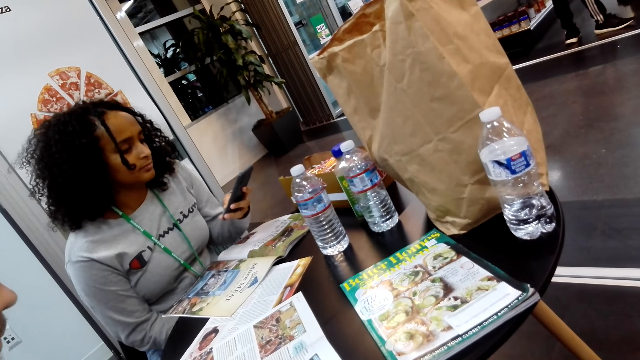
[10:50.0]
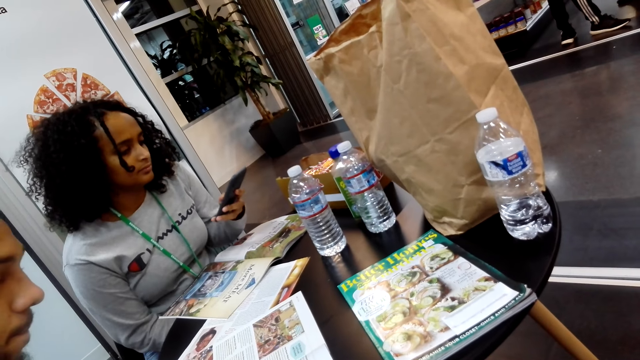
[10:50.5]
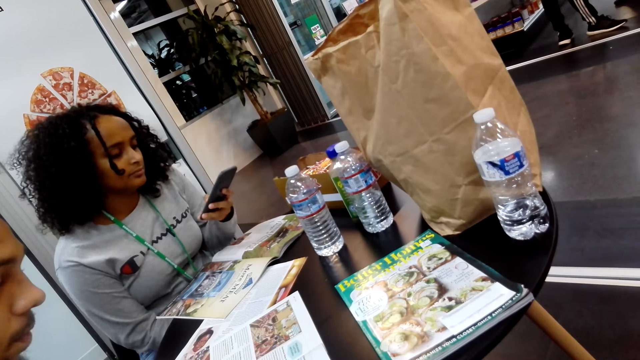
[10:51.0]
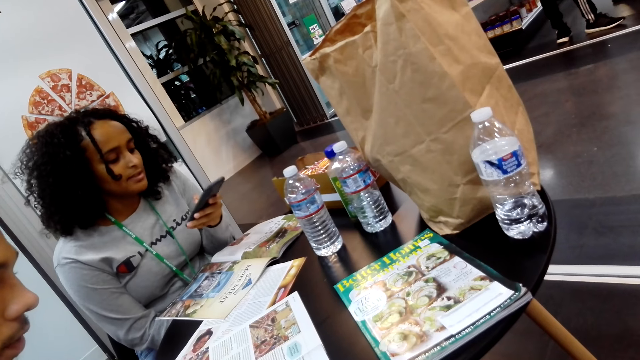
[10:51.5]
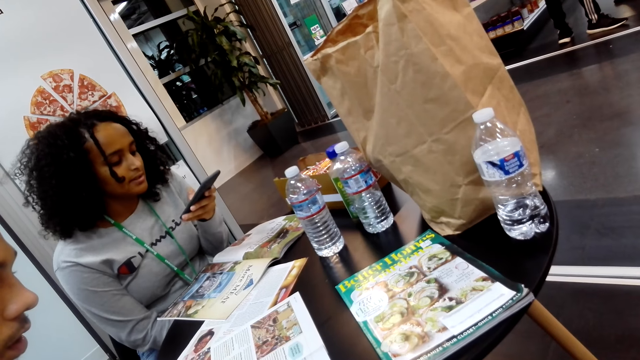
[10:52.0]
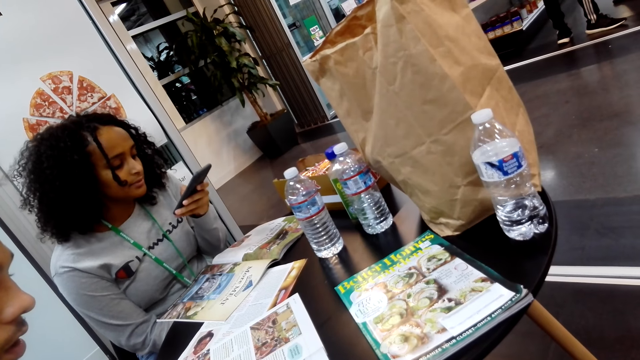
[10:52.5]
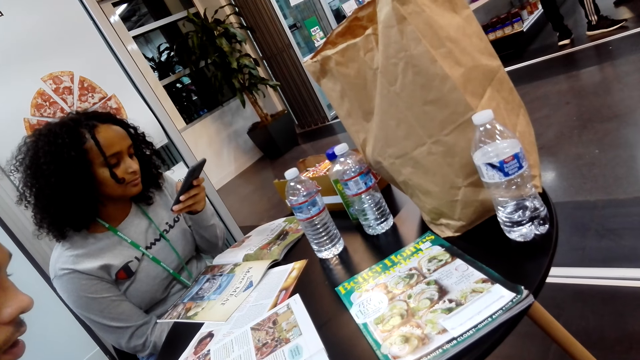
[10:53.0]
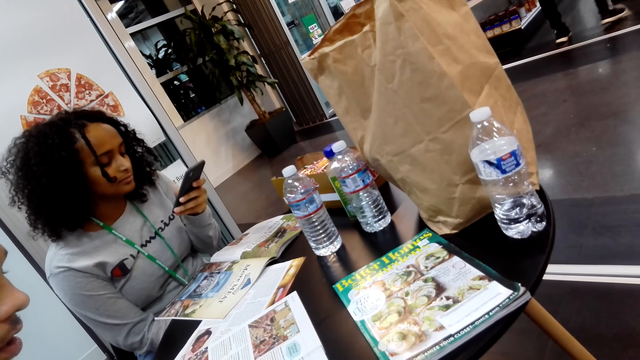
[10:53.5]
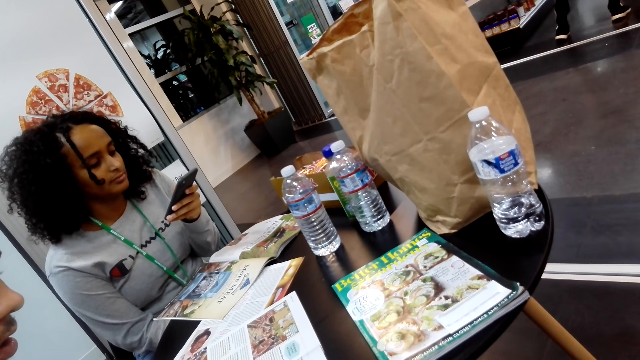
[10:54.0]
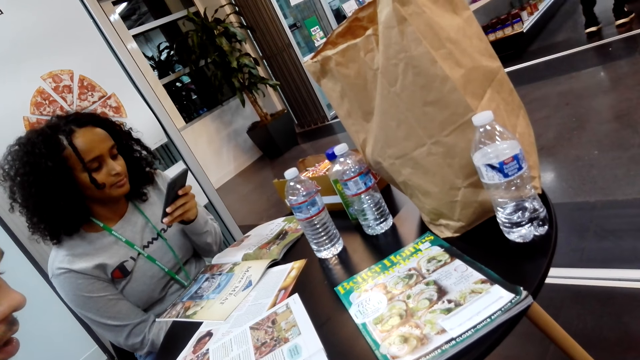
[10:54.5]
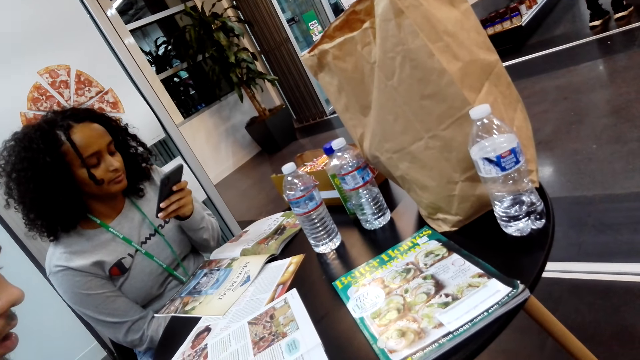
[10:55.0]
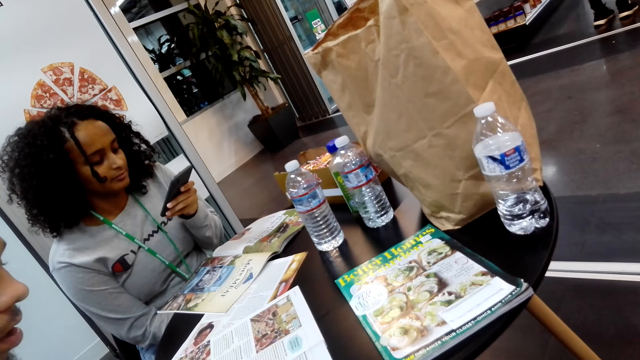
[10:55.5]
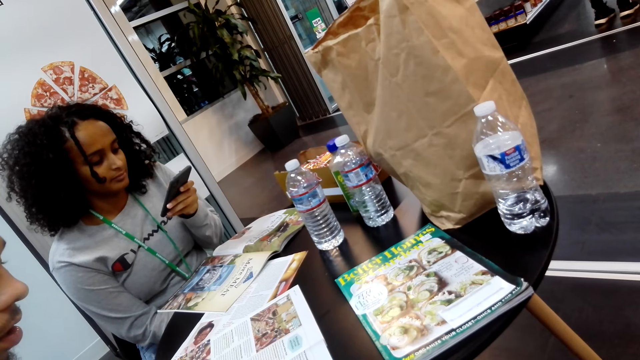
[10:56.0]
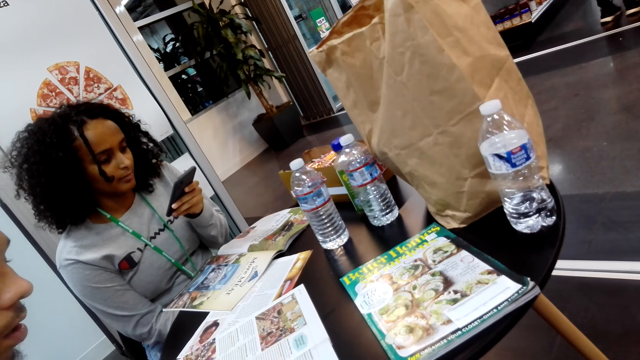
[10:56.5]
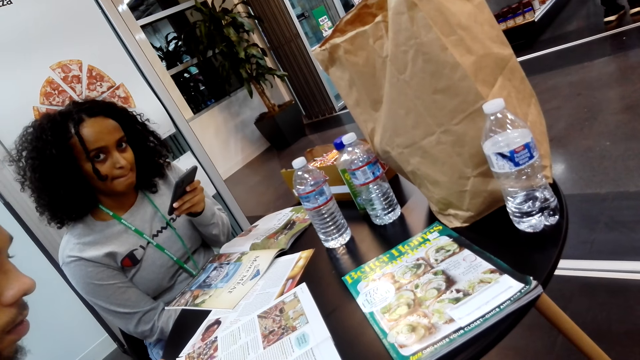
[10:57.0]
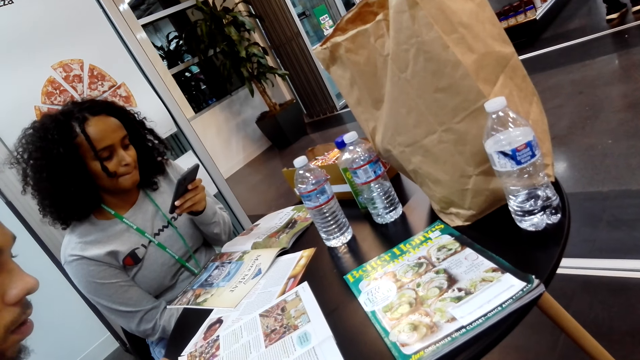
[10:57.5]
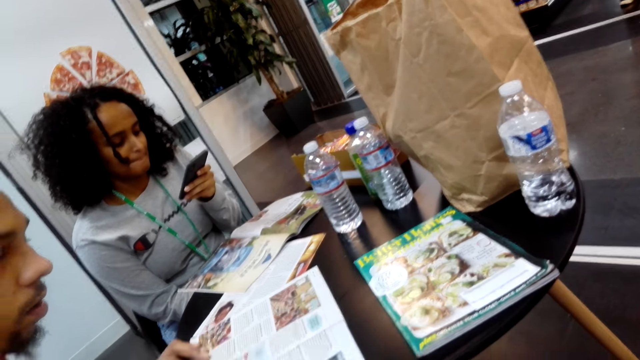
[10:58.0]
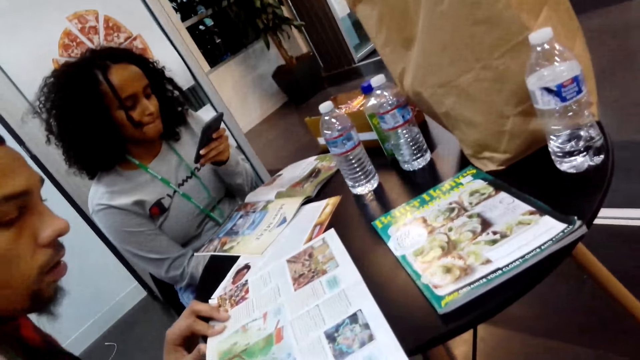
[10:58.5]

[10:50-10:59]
A woman picks up the phone and uses the phone.

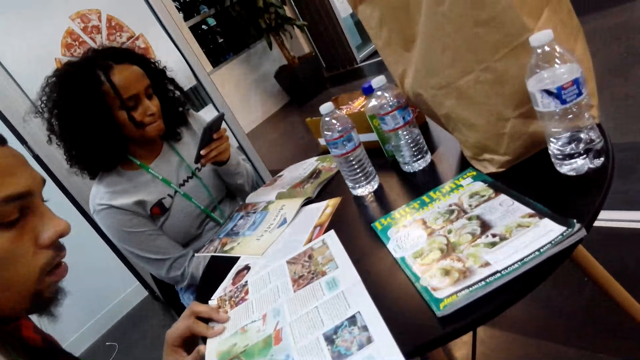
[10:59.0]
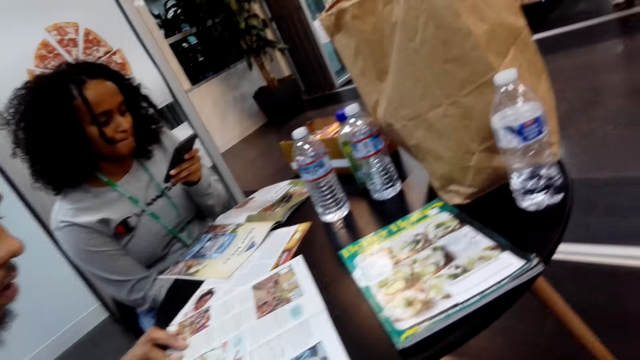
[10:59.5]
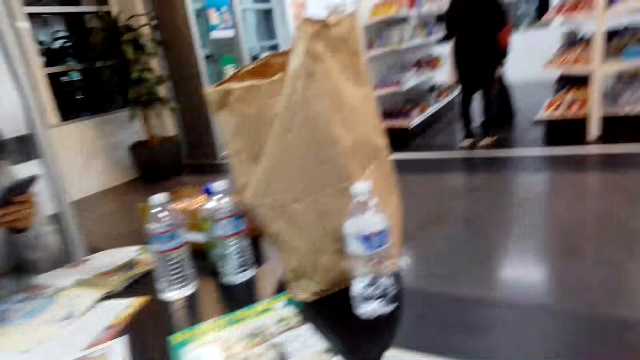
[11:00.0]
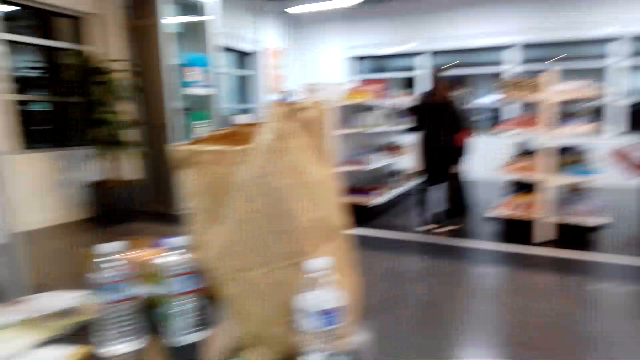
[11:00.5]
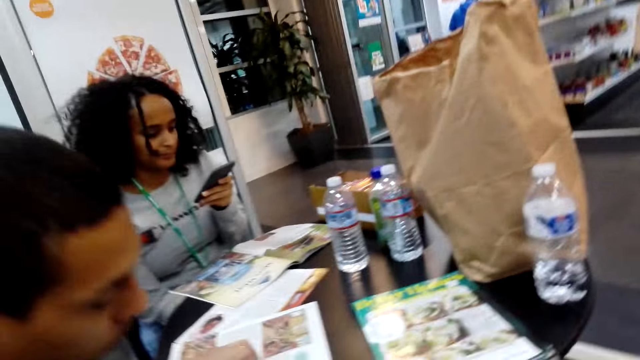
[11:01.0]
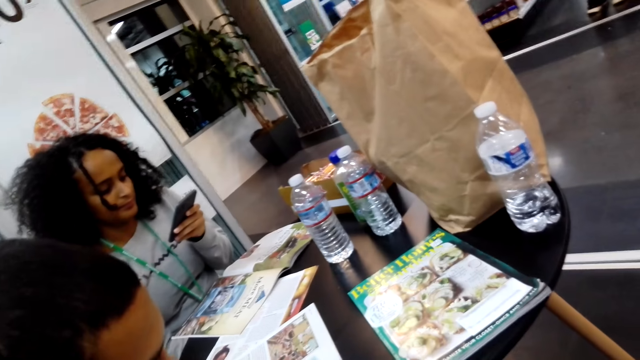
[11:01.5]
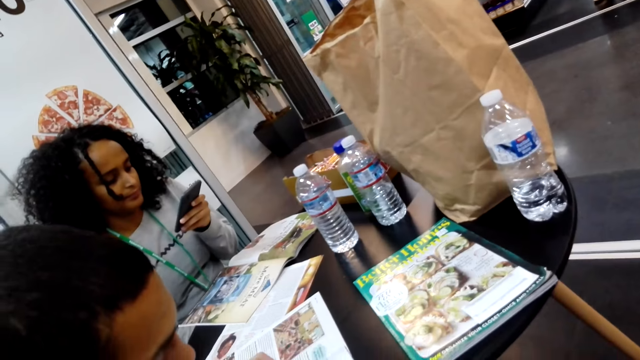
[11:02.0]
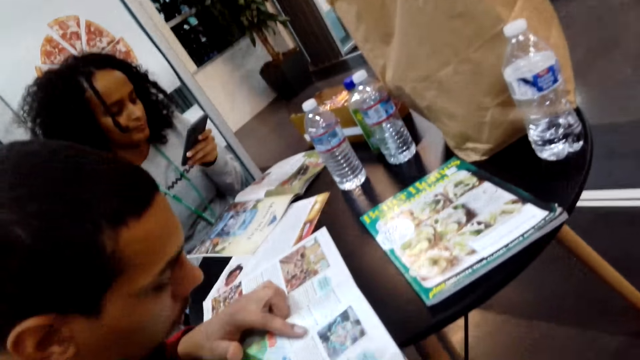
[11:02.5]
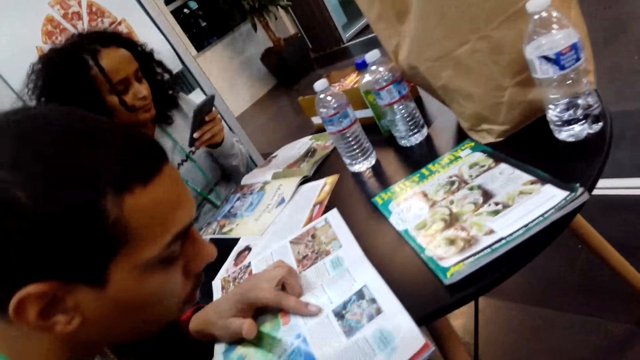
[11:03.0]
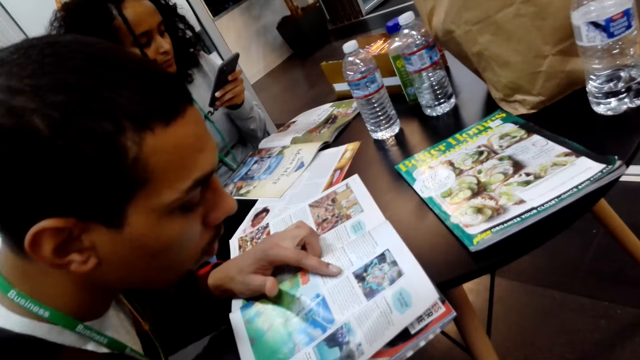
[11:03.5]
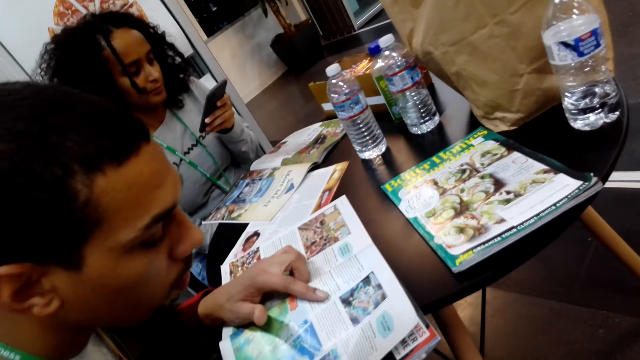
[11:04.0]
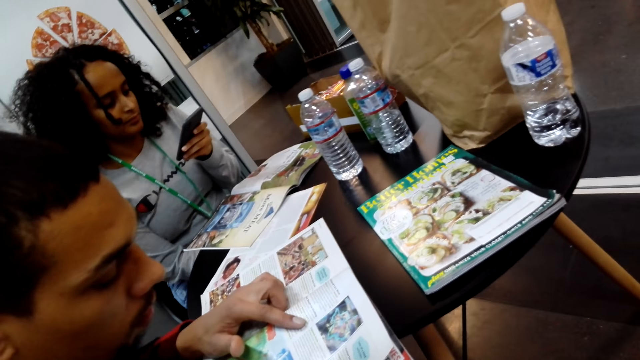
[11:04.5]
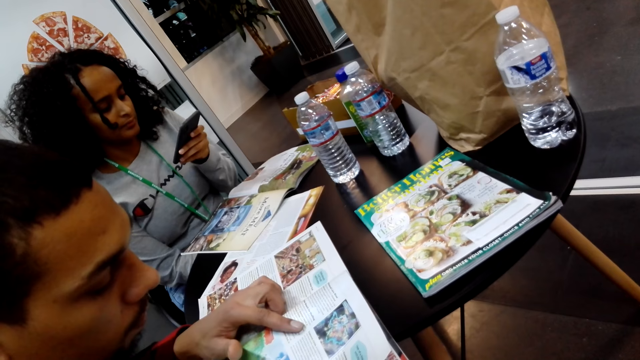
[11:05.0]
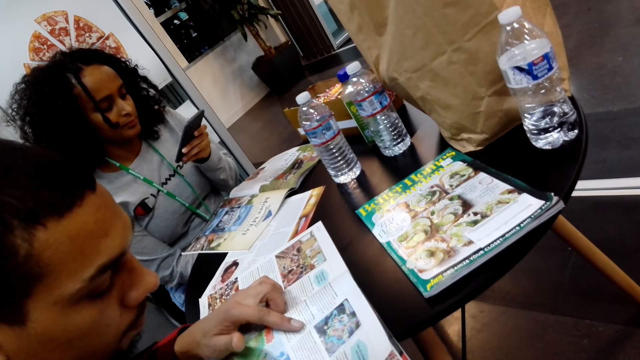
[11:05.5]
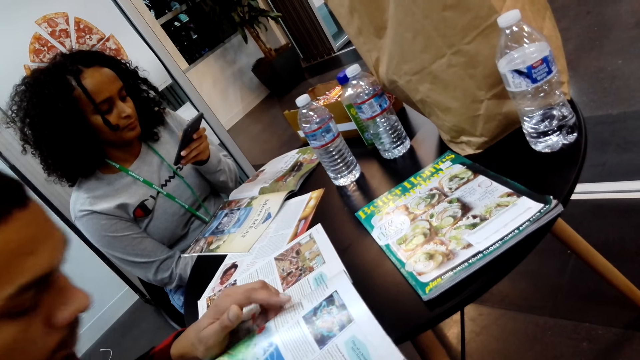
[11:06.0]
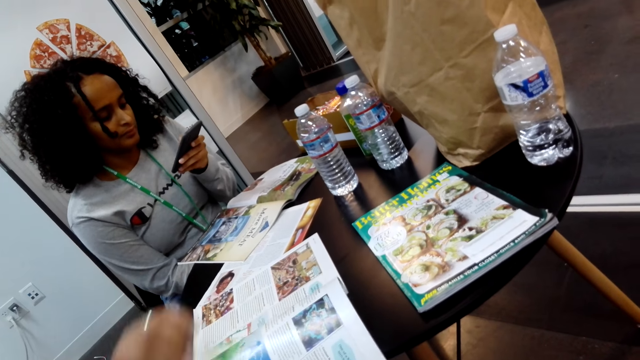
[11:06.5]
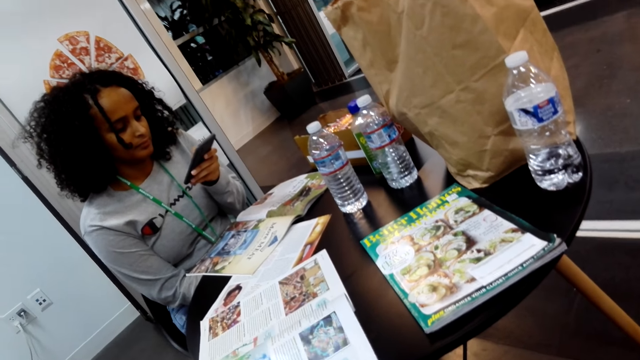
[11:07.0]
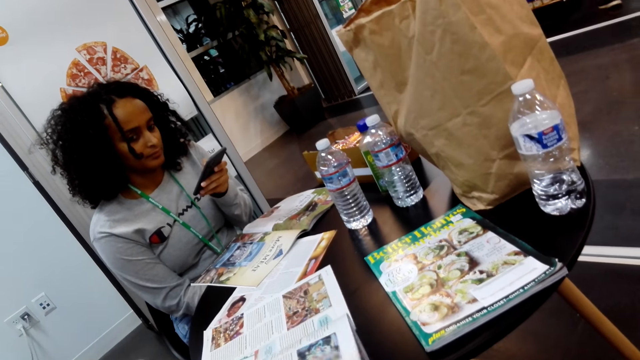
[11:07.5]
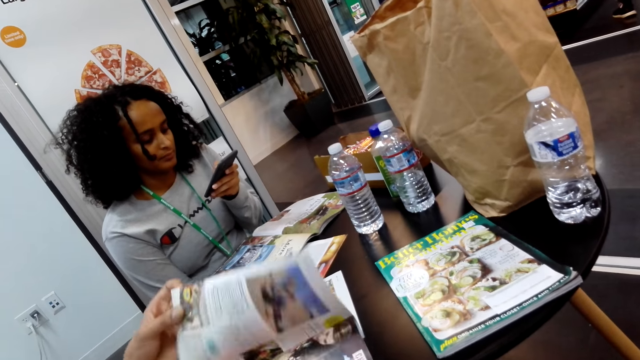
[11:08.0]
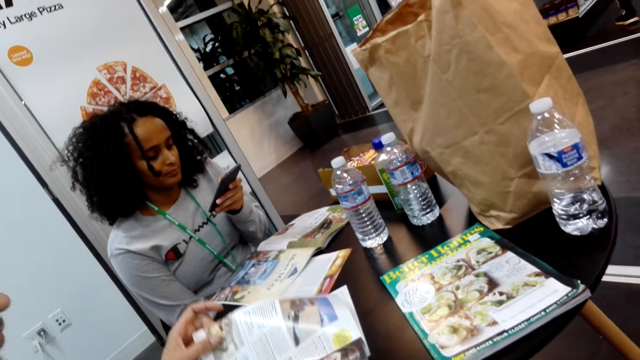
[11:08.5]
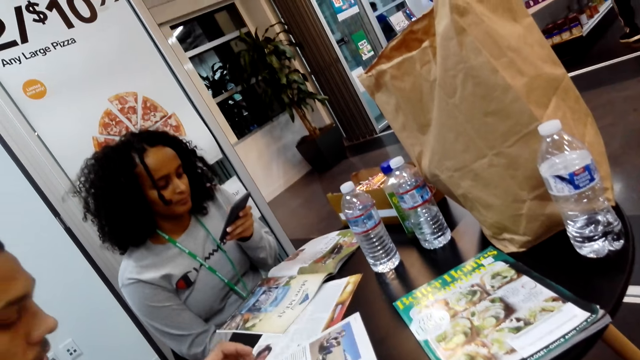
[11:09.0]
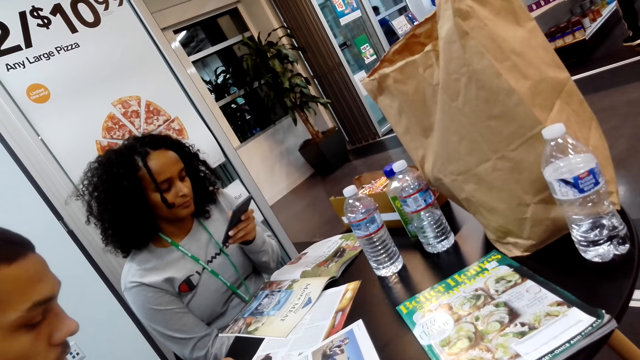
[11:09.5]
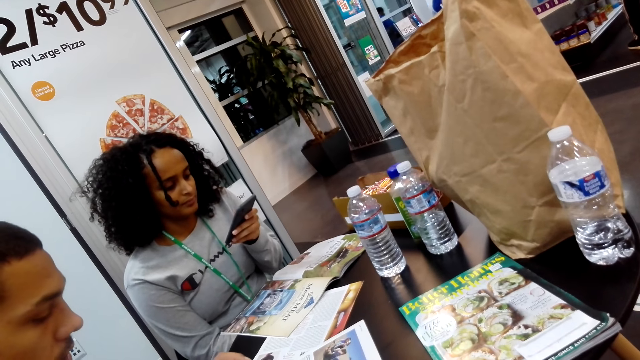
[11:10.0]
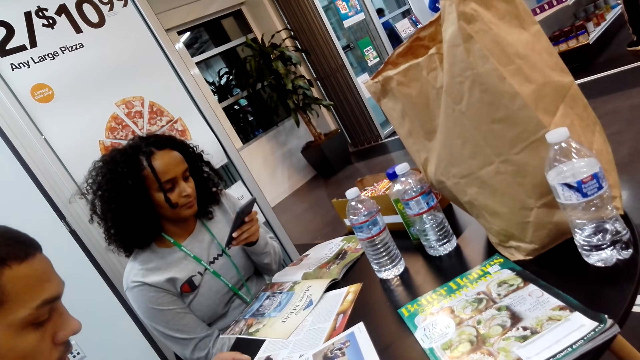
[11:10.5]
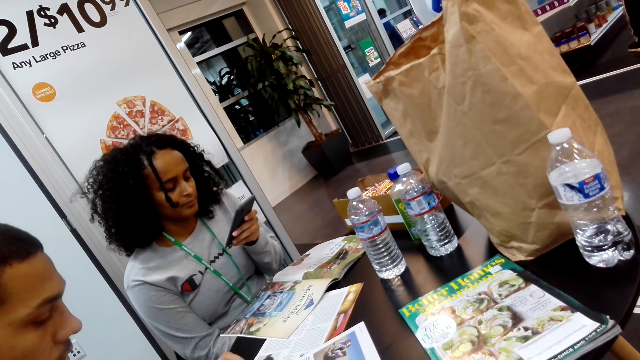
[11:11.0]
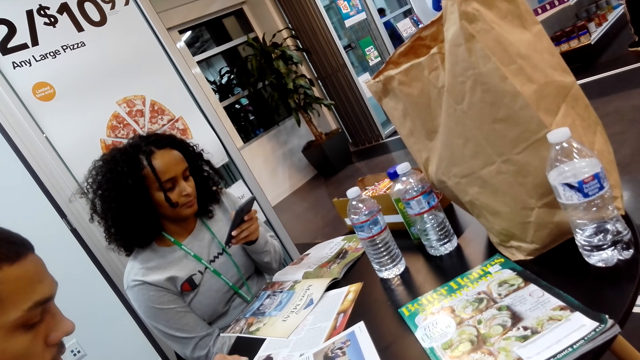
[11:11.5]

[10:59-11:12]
A man reads the book. Another man converses with the camera wearer. The camera wearer looks around. They look forward. They look at the magazine. The first man reads the book. The woman uses the phone. The other man converses with the camera wearer. The first man peruses the book.
